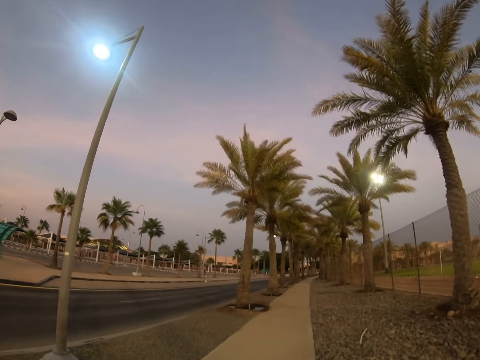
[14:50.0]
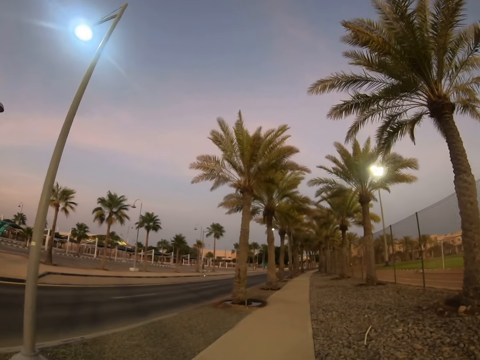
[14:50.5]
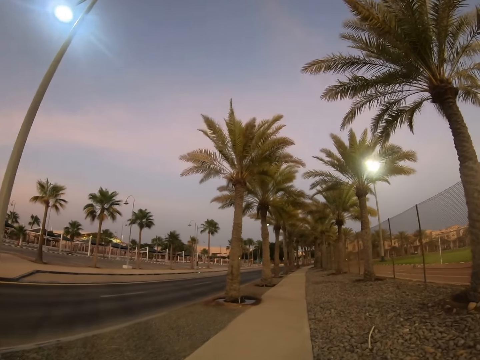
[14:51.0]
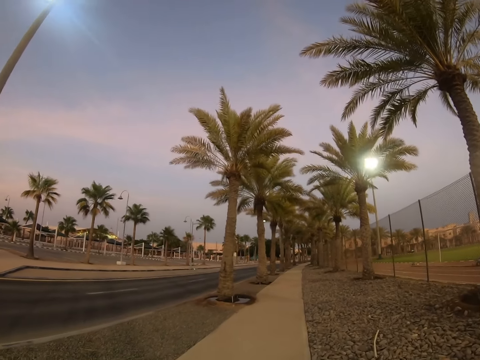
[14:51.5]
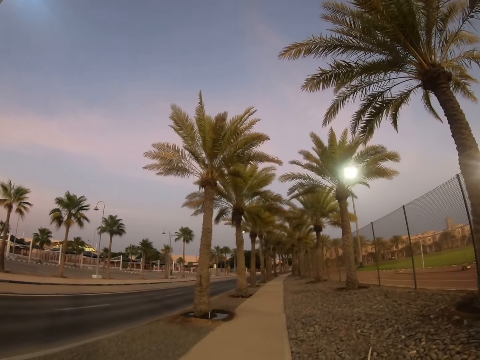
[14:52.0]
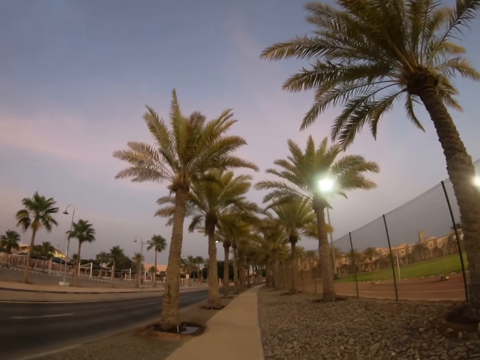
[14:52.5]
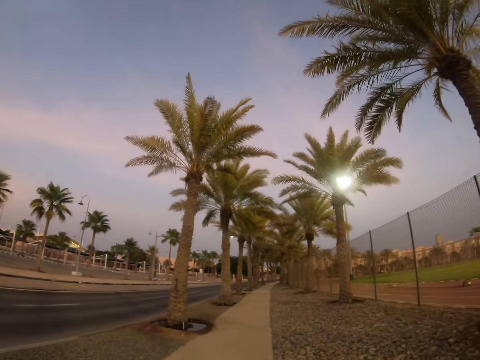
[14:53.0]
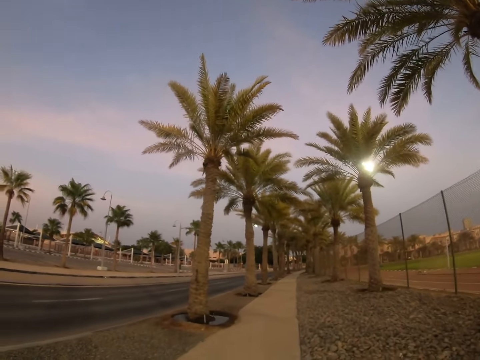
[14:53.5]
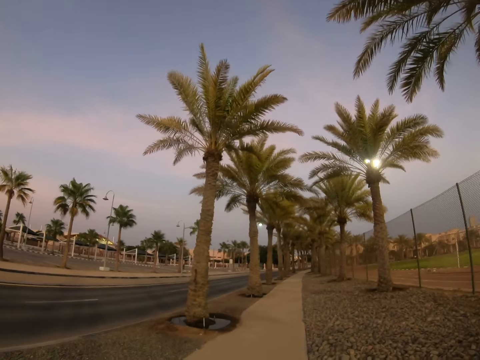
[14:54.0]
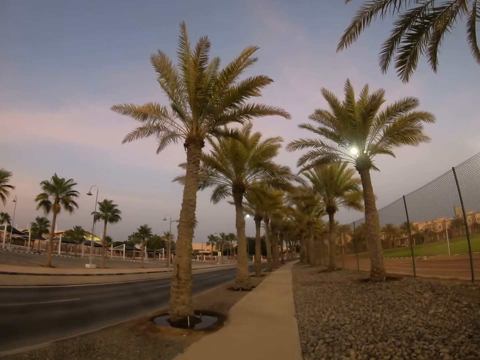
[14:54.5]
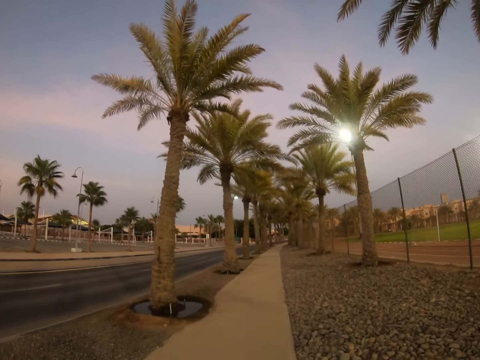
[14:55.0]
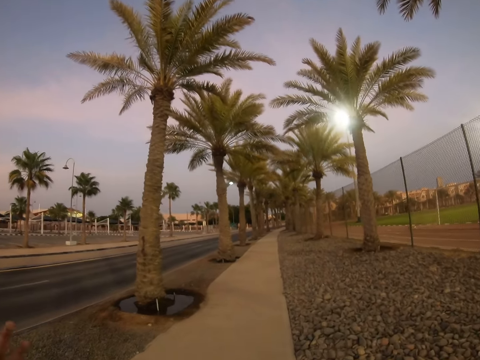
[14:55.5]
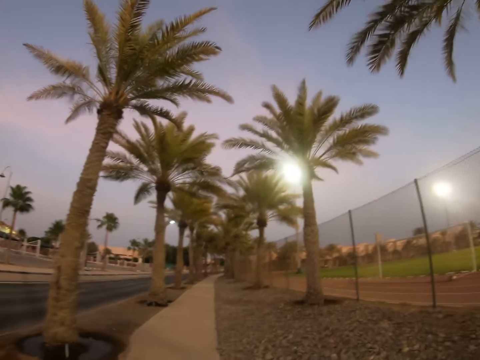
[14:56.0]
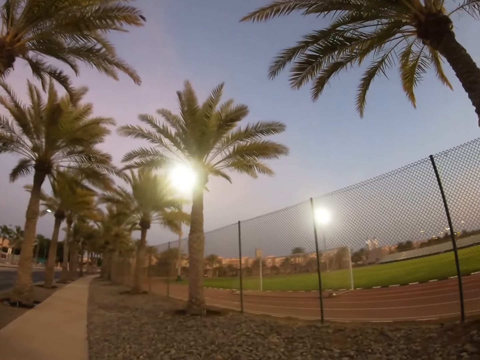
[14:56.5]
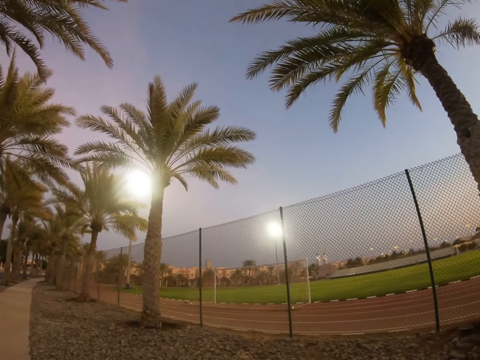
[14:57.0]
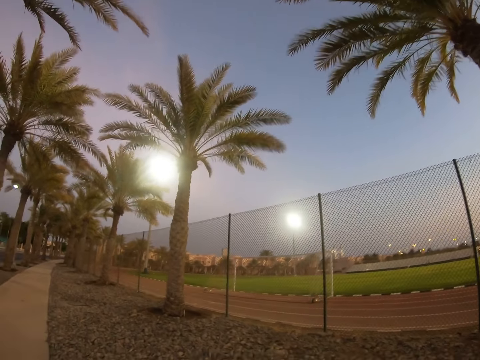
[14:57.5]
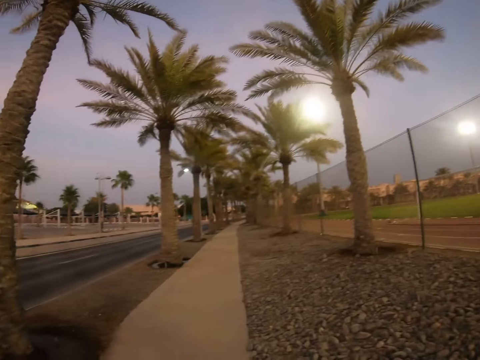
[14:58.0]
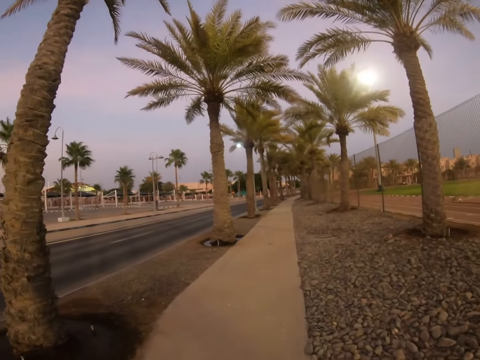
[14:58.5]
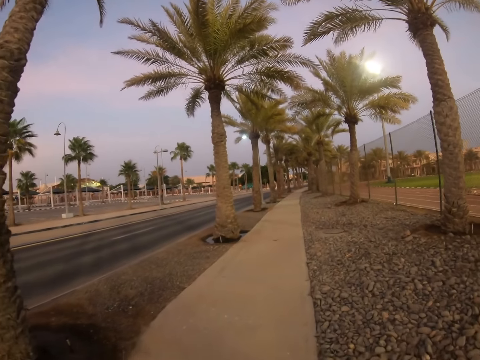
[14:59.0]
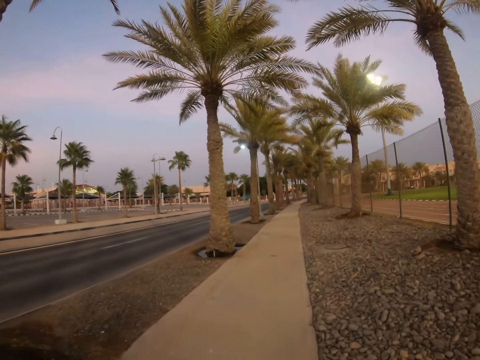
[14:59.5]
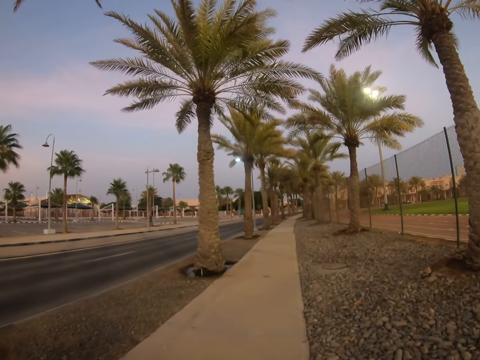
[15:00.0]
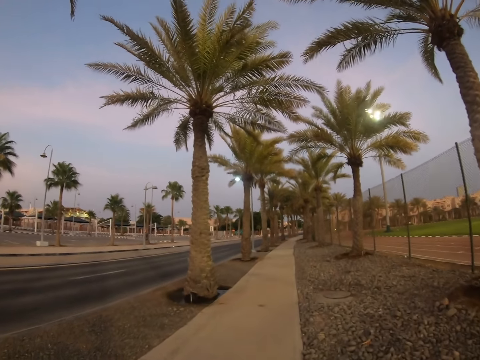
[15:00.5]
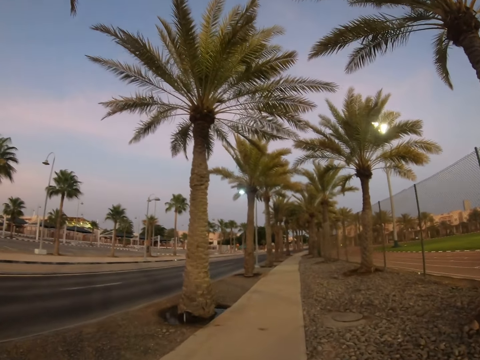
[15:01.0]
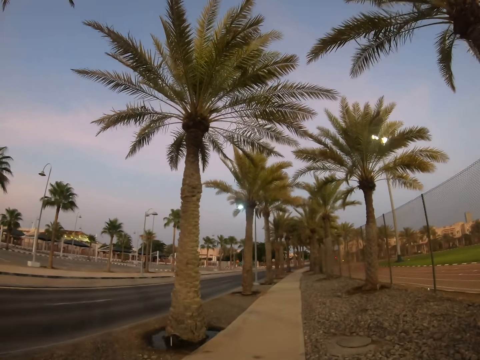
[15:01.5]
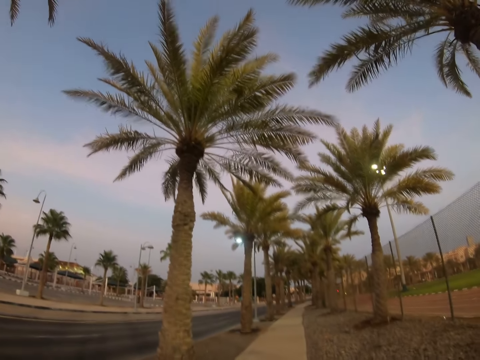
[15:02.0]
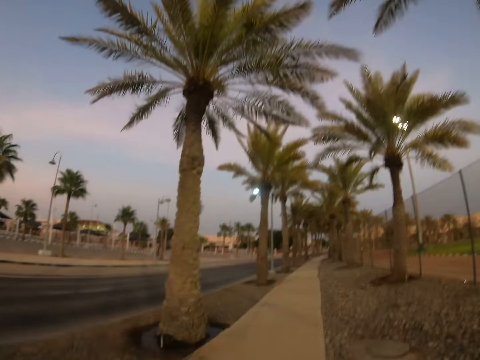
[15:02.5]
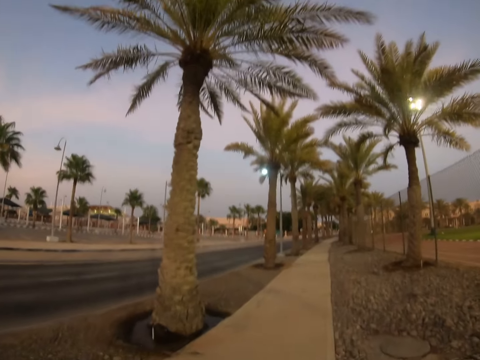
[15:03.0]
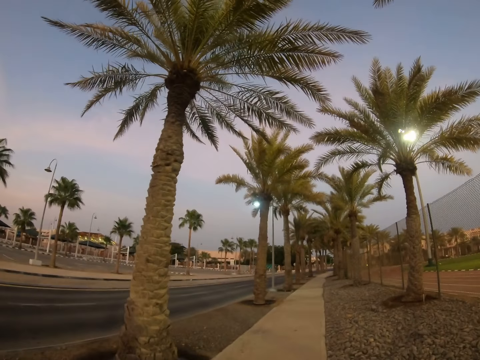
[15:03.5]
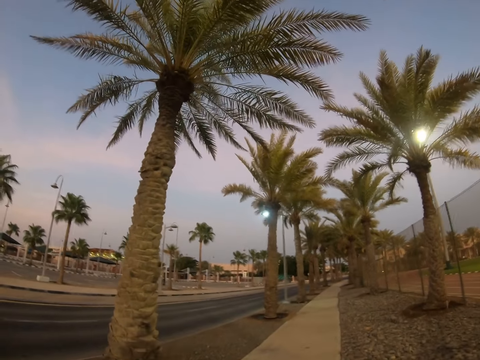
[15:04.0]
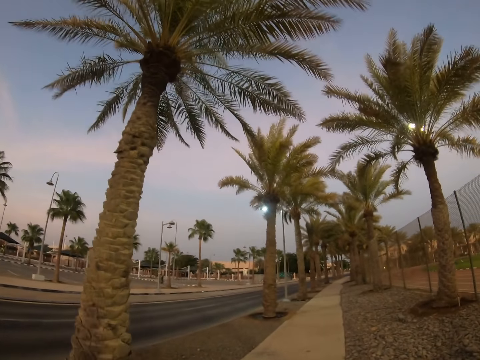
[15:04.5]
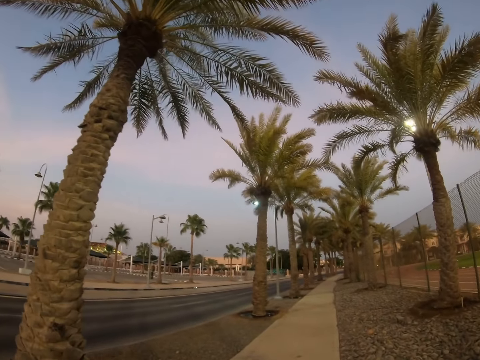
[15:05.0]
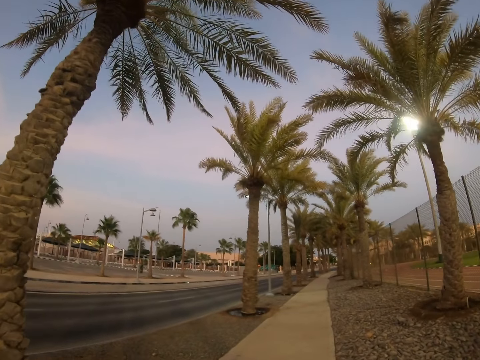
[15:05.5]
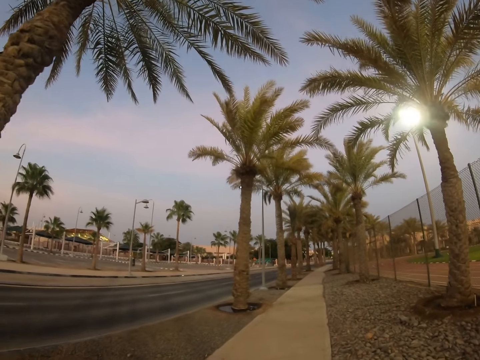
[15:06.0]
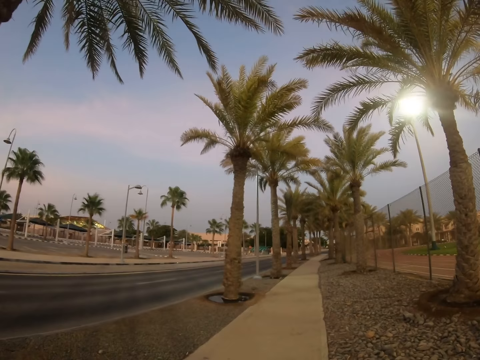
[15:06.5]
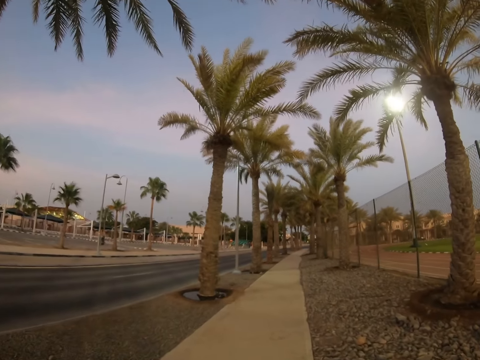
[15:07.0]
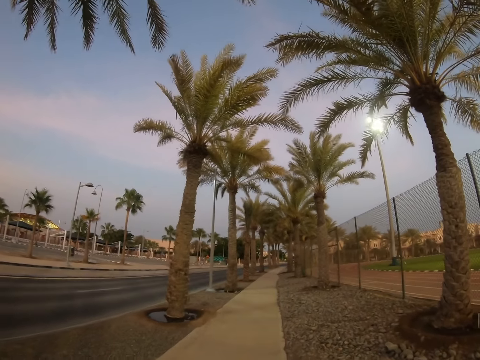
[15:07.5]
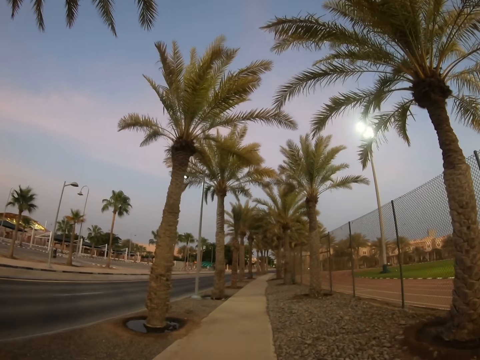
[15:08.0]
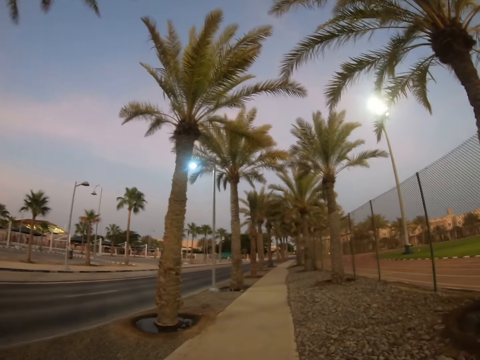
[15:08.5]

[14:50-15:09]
The camera wearer looks around the road. A lady stretches her hand forward. The camera wearer walks around a sidewalk. She stretches her hand forward. She walks around the sidewalk.

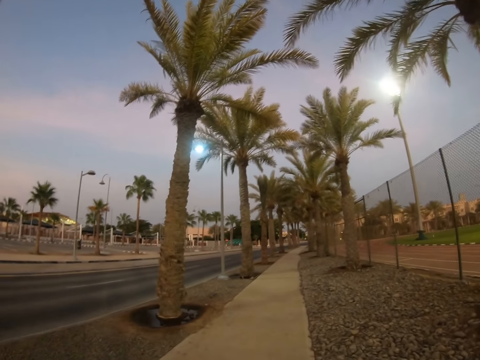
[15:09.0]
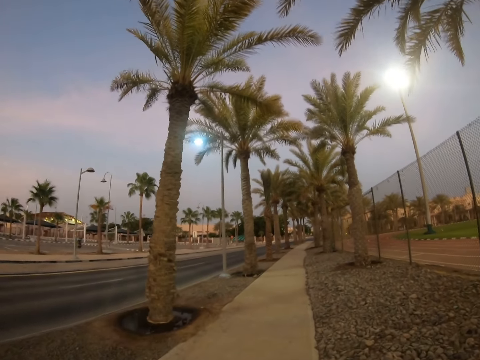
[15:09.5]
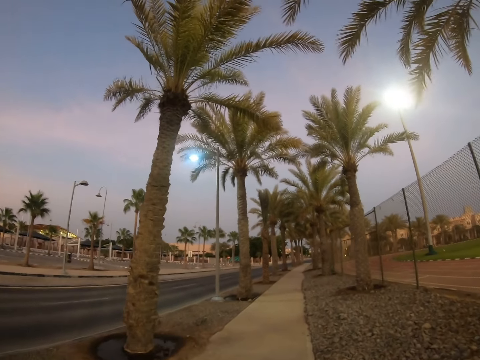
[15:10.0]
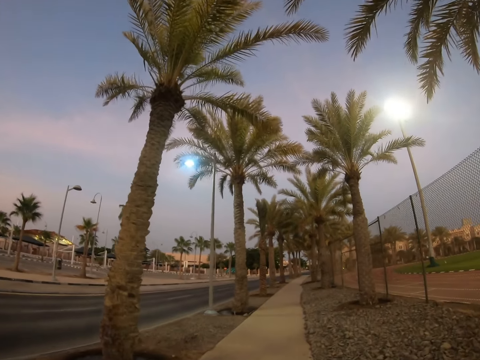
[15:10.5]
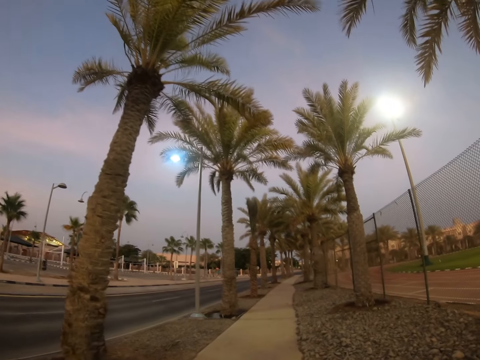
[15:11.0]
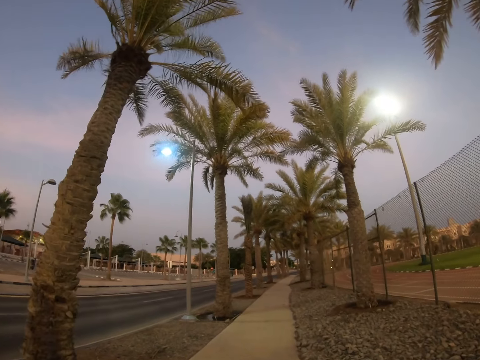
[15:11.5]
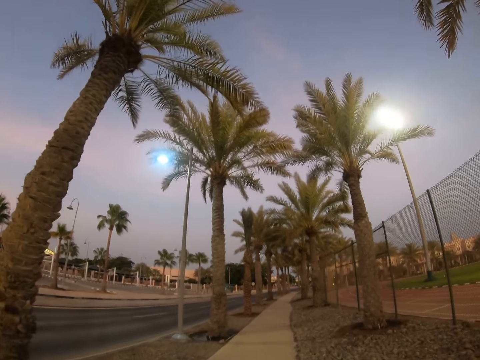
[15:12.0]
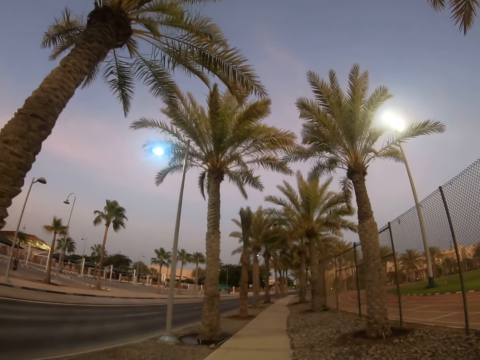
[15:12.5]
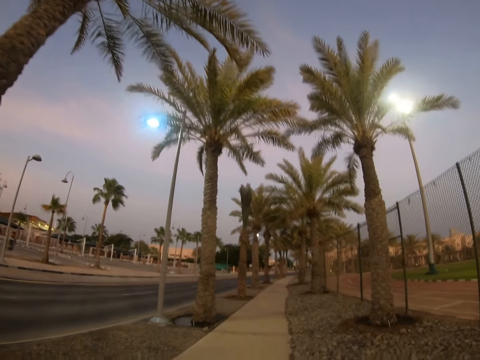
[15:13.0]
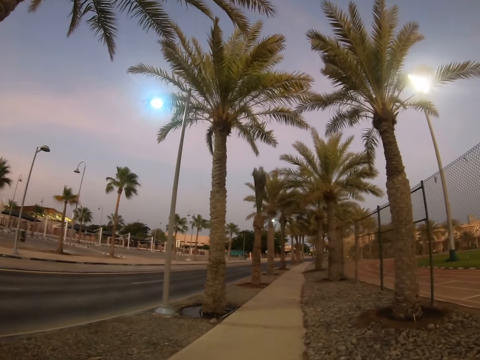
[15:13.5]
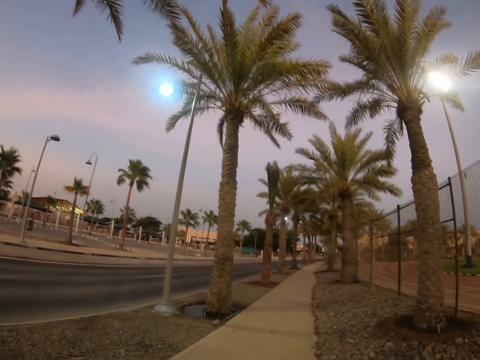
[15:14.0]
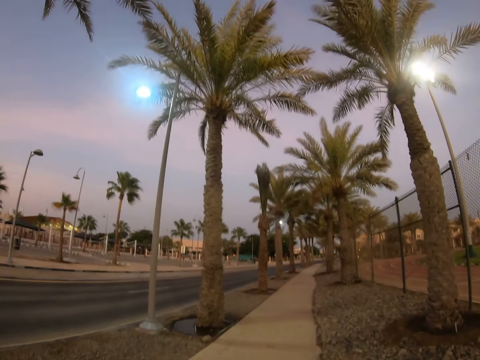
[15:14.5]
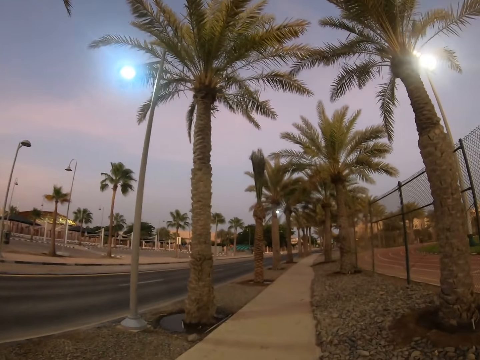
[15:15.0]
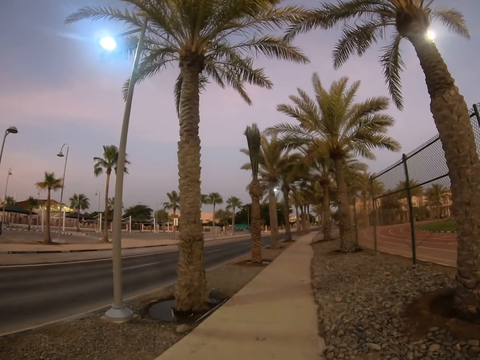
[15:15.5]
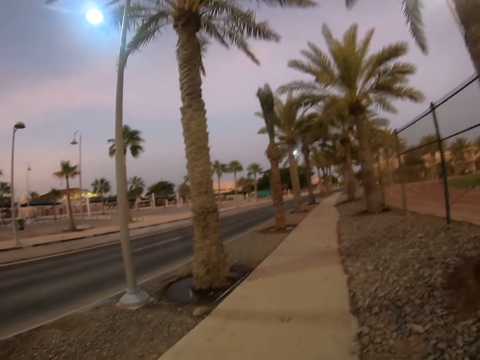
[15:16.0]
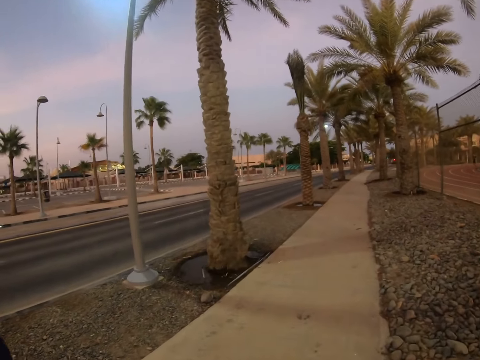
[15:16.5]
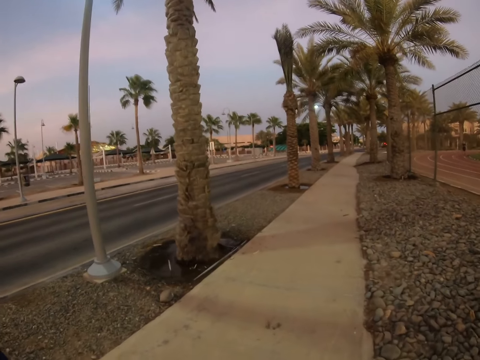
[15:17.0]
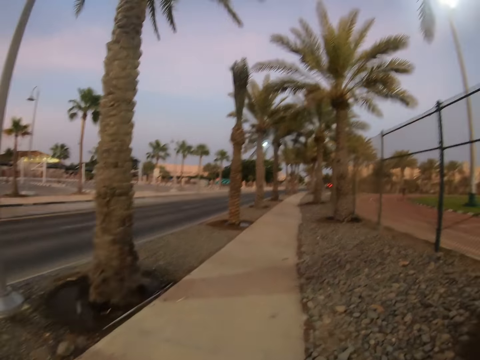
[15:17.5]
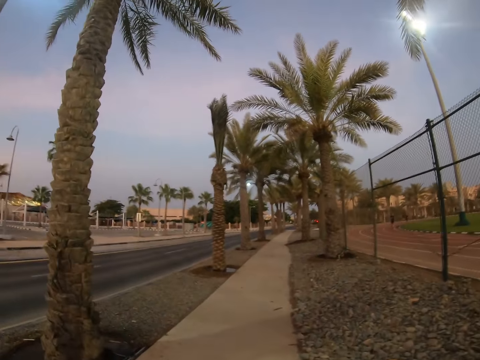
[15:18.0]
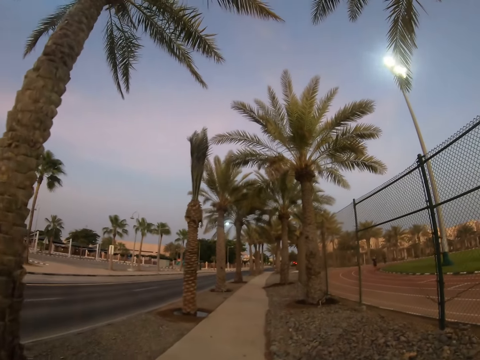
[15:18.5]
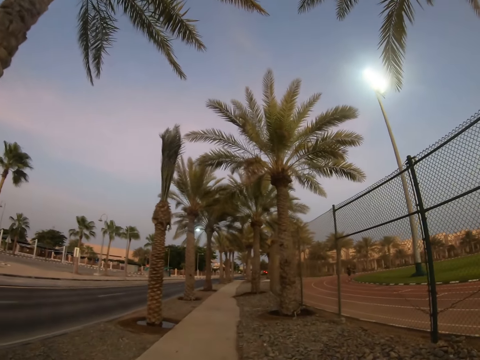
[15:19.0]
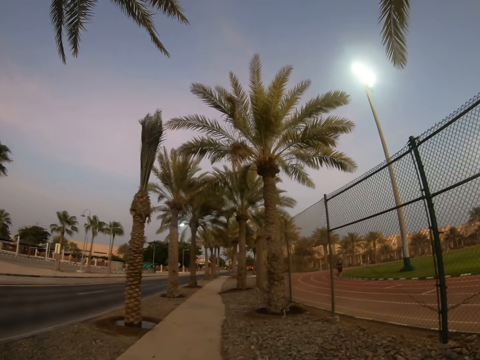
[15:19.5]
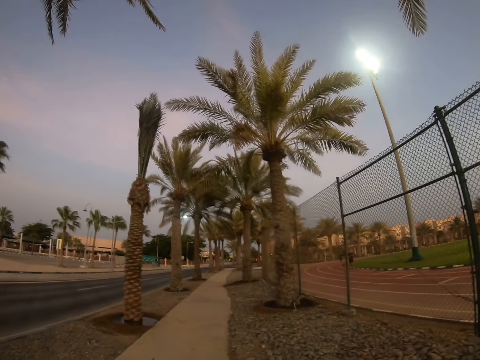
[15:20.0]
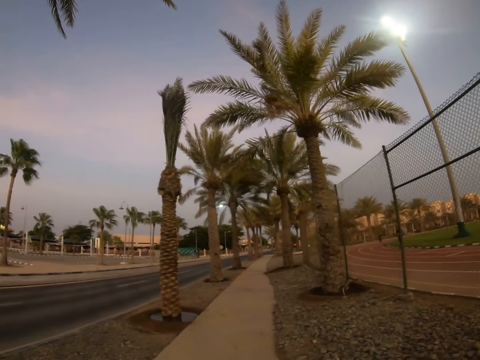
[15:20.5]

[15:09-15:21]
The camera wearer looks around a sidewalk.
